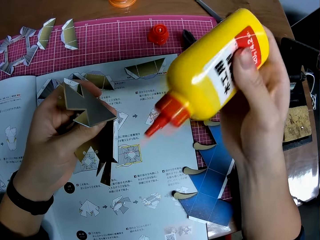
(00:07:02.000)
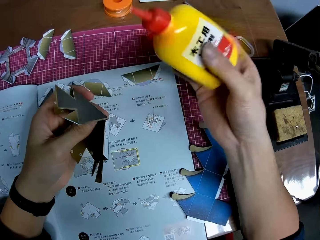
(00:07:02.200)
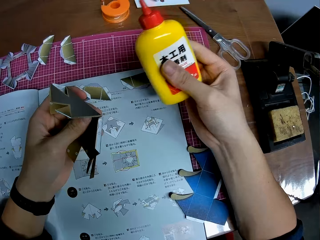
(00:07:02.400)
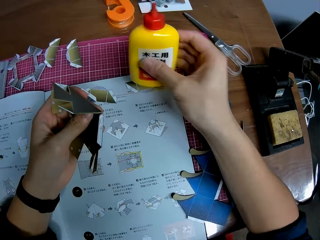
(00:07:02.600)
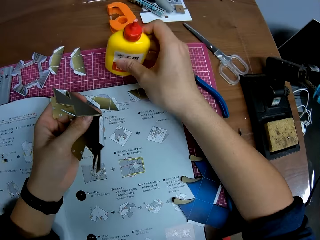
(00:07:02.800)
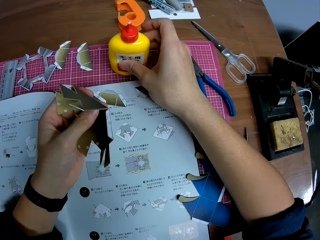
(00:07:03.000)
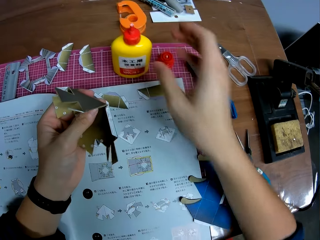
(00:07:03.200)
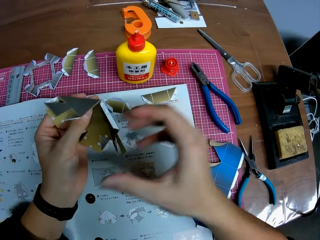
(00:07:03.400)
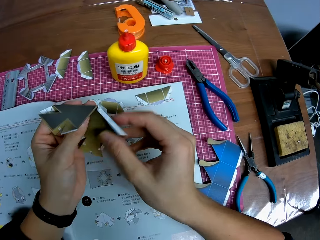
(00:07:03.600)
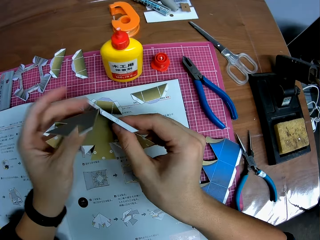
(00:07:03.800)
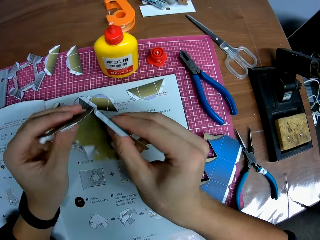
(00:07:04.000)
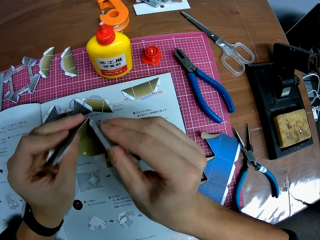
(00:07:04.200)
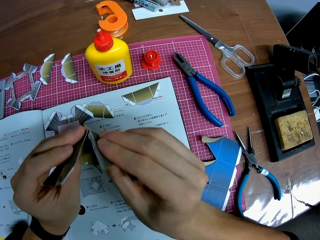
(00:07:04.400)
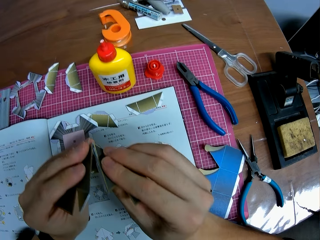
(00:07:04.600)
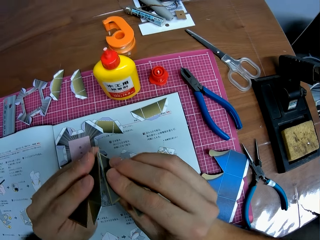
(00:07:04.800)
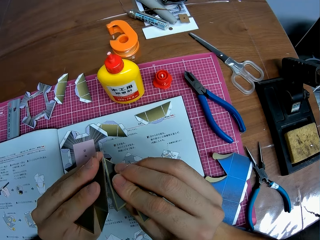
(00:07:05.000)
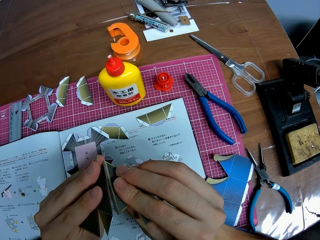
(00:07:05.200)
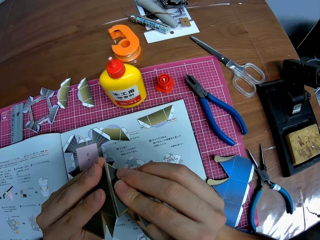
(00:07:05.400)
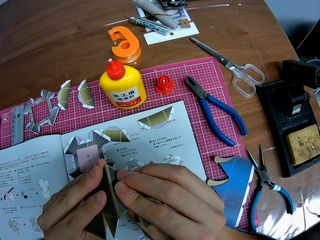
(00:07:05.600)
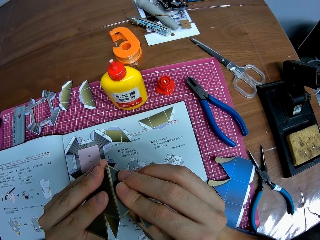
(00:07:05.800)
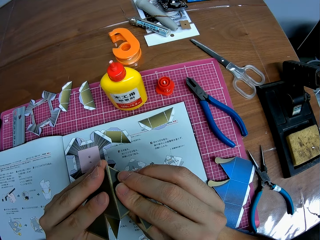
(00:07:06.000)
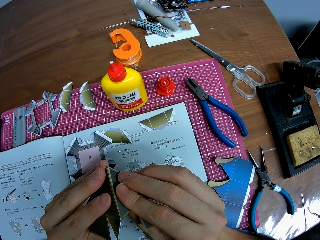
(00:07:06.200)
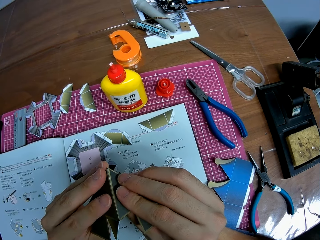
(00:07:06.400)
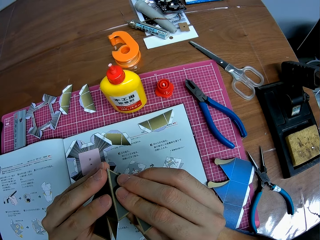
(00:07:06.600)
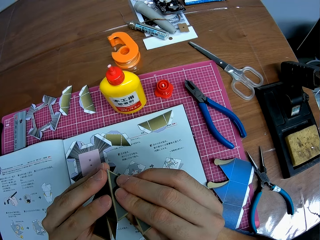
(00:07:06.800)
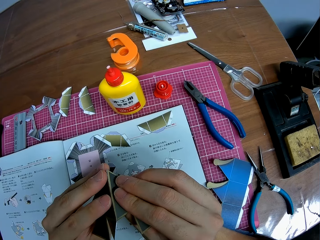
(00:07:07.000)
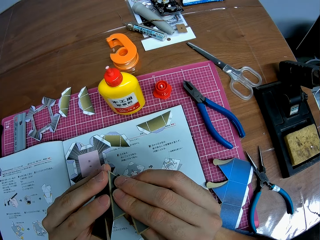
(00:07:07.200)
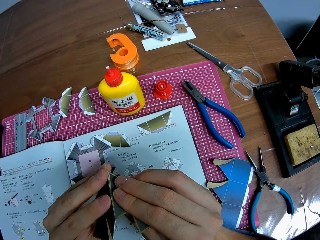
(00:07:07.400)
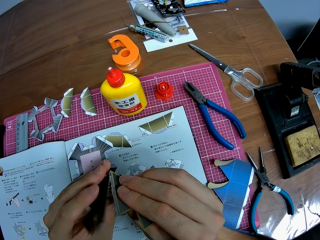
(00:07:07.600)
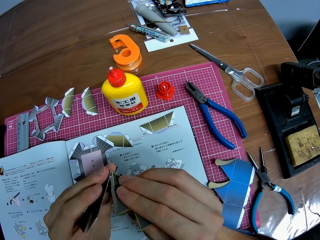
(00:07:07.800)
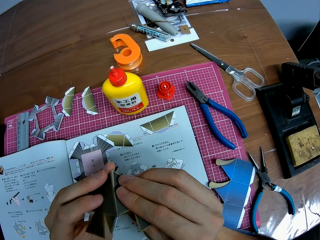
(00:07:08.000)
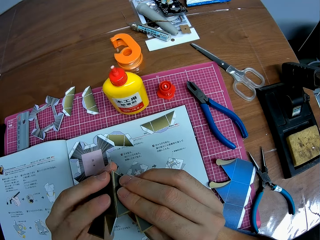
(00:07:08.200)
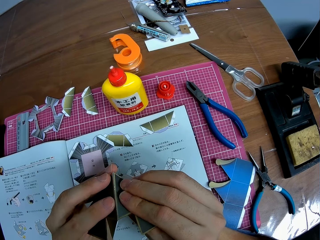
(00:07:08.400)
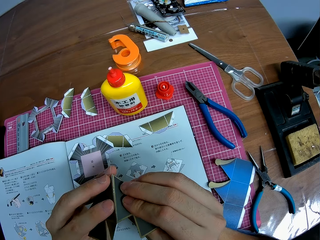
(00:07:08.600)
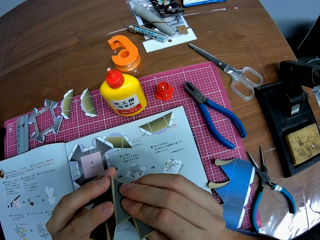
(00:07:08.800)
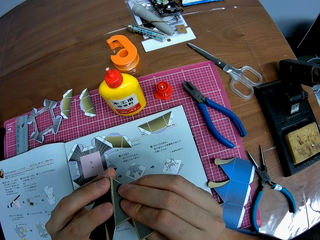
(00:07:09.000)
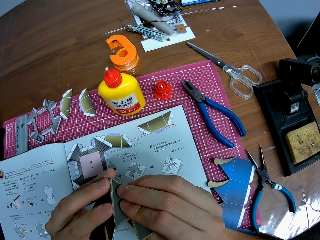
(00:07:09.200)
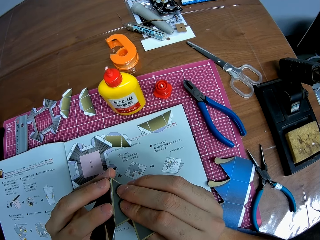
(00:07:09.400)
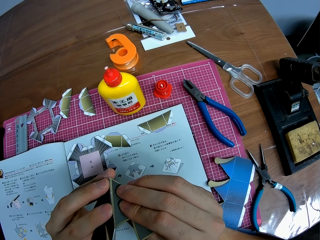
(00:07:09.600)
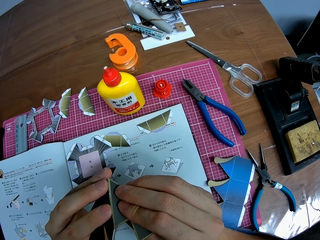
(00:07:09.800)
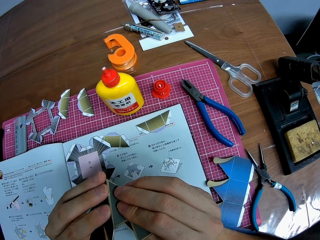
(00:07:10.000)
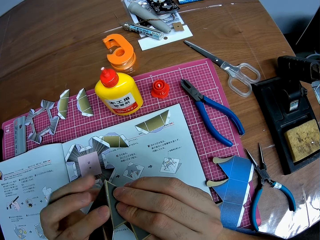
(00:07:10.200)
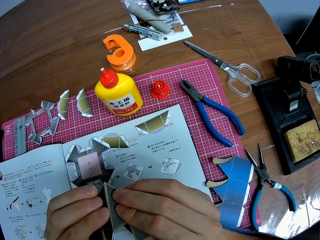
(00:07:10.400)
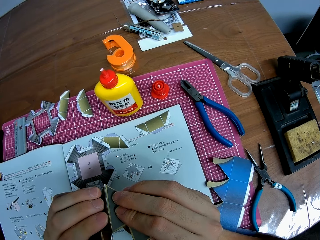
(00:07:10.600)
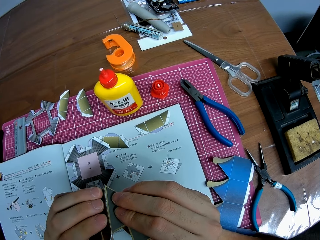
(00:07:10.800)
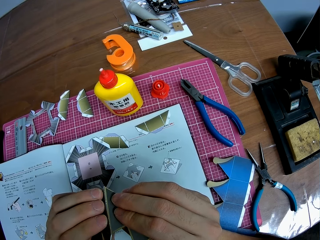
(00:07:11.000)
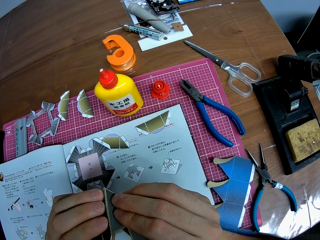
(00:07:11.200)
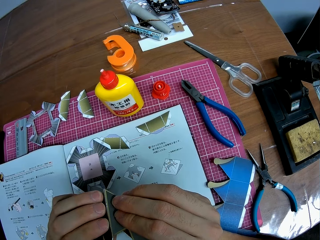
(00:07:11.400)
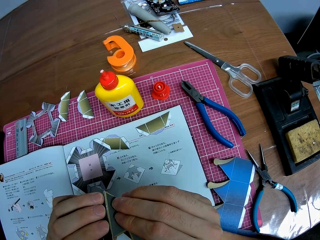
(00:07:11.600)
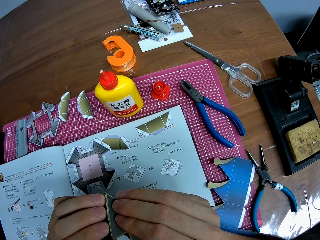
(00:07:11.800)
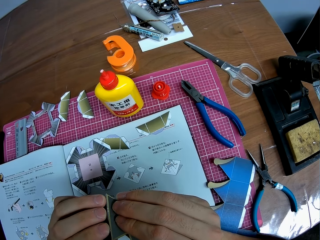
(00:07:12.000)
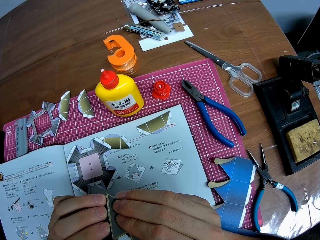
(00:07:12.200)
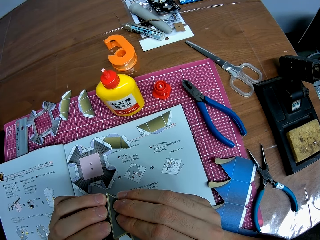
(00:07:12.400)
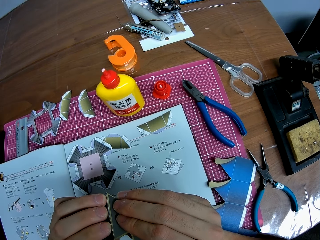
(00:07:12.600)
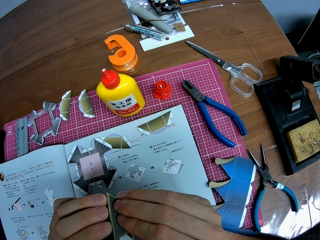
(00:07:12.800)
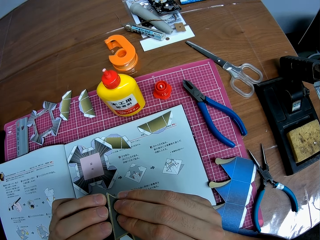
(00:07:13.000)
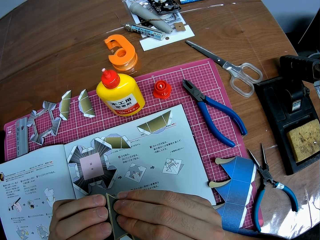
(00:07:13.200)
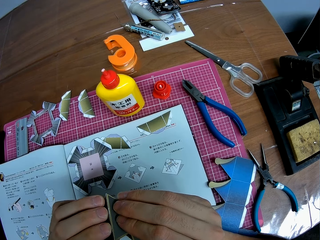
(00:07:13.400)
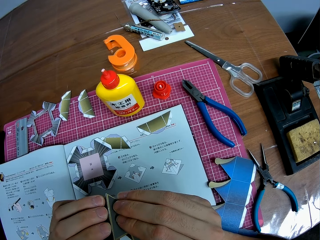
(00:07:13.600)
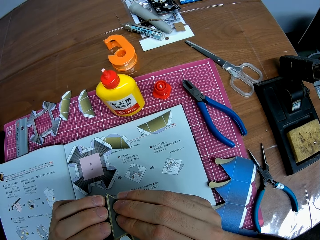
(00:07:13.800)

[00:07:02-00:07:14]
The camera wearer puts down the glue bottle. They glue the part and the body of the craft together.

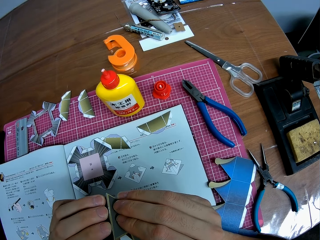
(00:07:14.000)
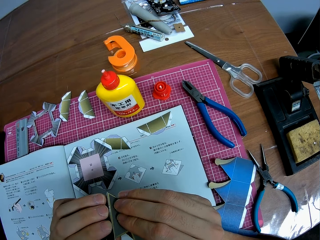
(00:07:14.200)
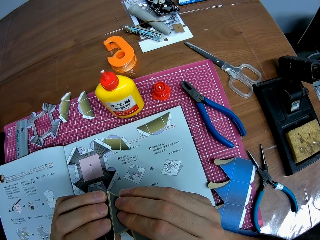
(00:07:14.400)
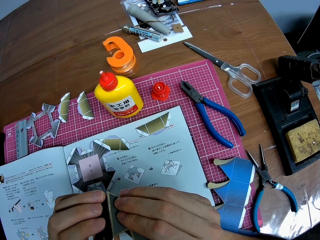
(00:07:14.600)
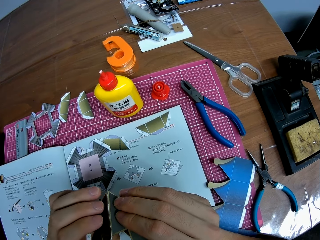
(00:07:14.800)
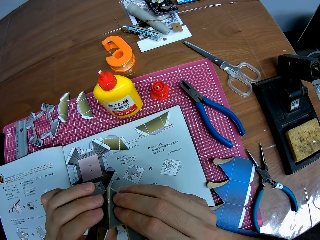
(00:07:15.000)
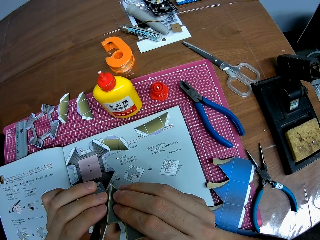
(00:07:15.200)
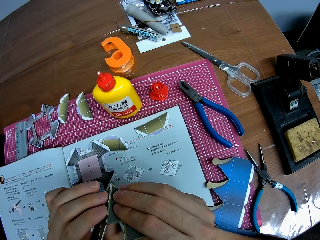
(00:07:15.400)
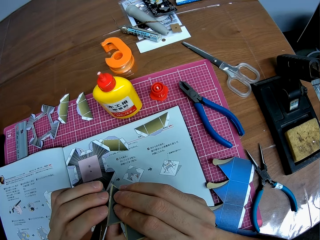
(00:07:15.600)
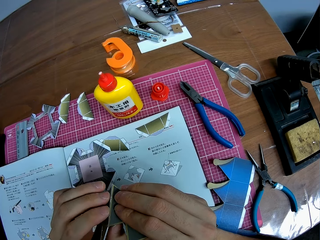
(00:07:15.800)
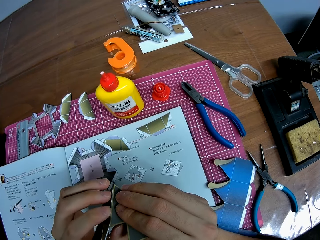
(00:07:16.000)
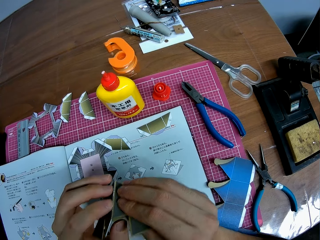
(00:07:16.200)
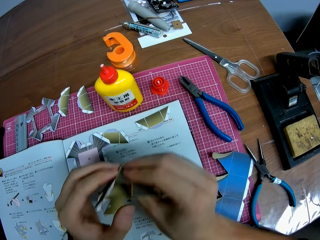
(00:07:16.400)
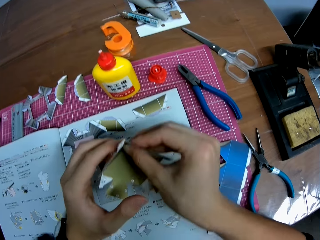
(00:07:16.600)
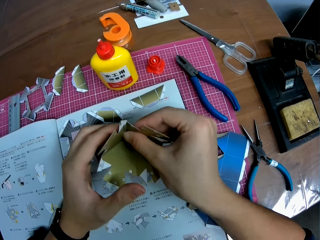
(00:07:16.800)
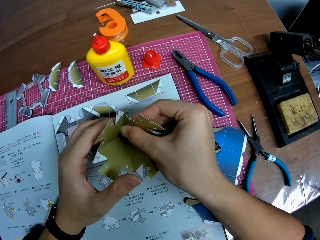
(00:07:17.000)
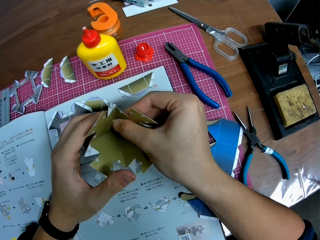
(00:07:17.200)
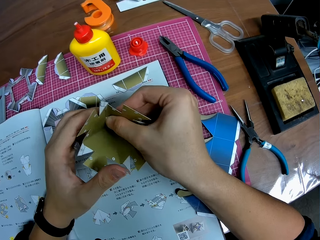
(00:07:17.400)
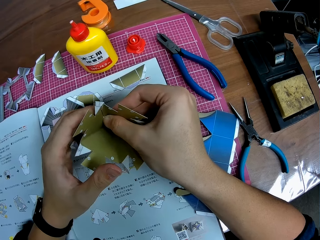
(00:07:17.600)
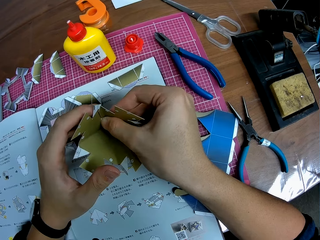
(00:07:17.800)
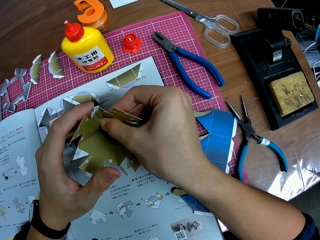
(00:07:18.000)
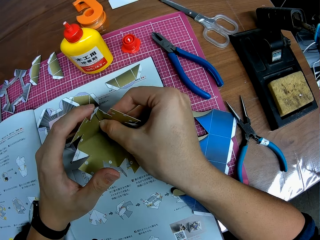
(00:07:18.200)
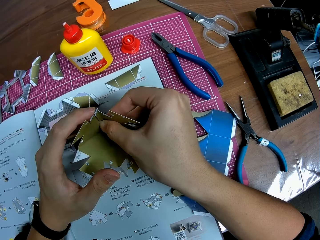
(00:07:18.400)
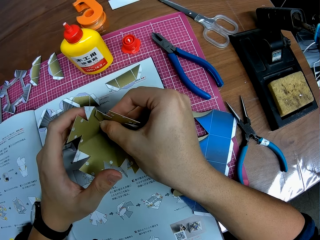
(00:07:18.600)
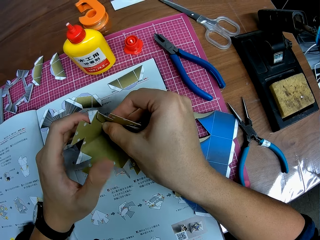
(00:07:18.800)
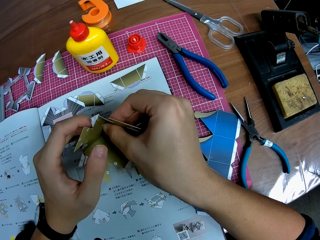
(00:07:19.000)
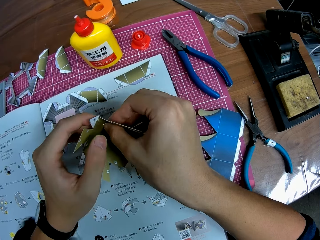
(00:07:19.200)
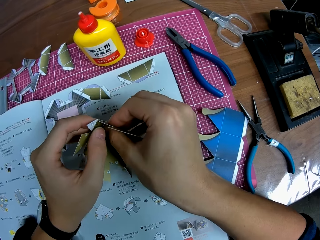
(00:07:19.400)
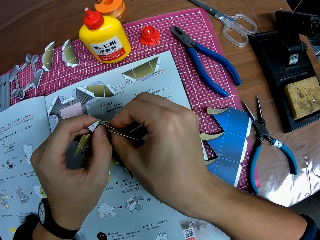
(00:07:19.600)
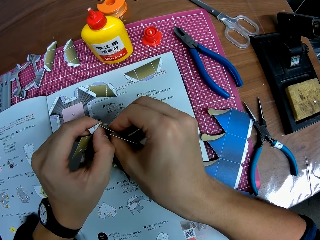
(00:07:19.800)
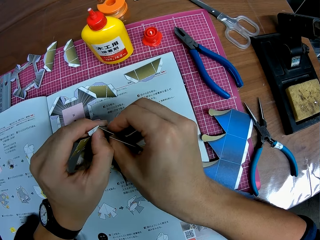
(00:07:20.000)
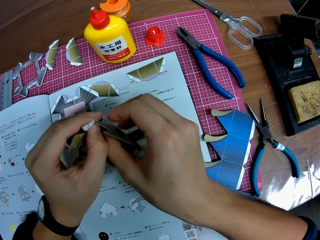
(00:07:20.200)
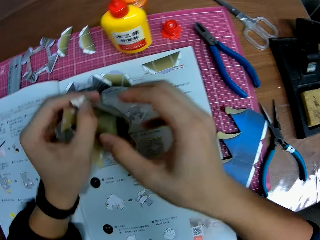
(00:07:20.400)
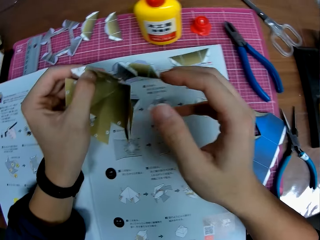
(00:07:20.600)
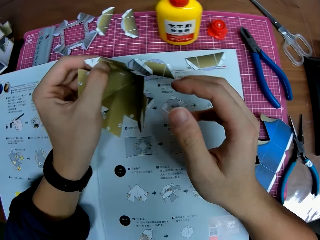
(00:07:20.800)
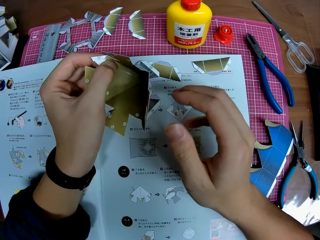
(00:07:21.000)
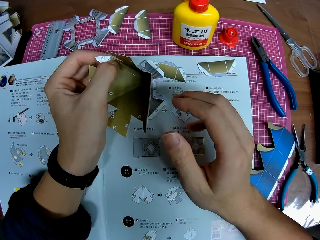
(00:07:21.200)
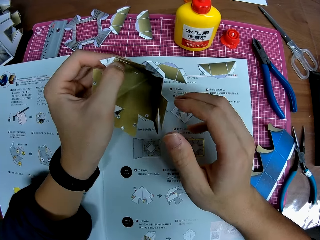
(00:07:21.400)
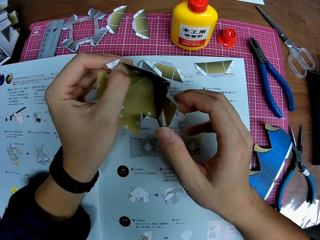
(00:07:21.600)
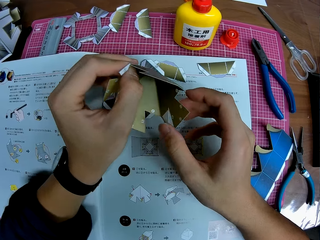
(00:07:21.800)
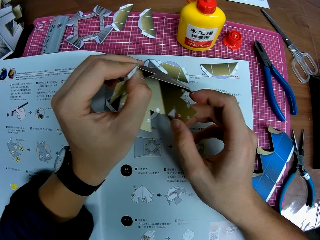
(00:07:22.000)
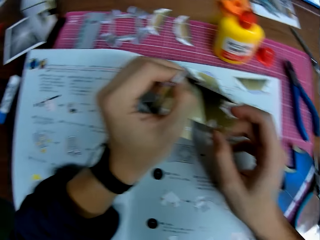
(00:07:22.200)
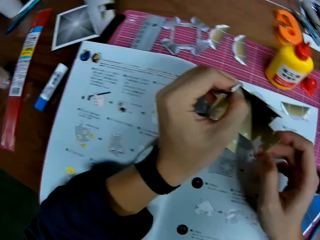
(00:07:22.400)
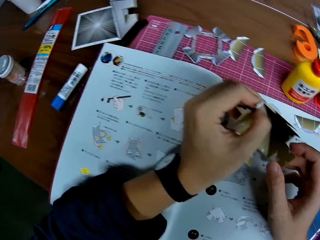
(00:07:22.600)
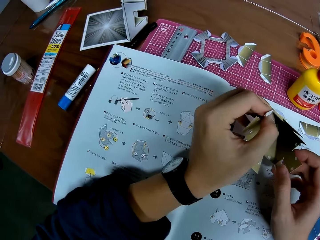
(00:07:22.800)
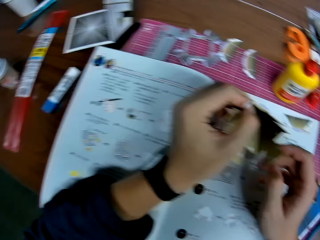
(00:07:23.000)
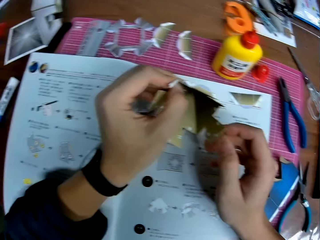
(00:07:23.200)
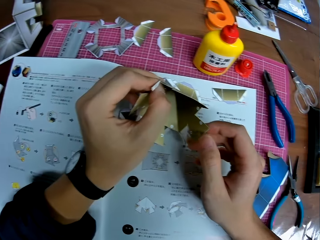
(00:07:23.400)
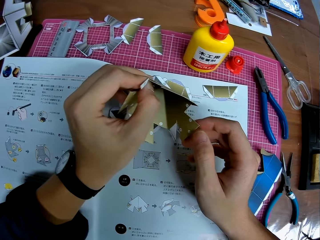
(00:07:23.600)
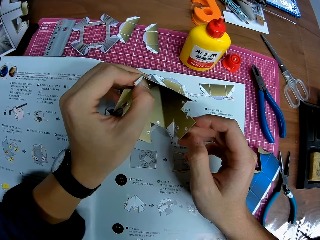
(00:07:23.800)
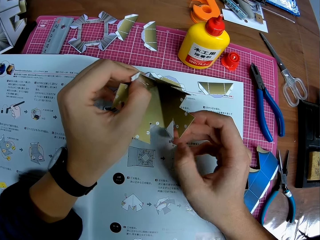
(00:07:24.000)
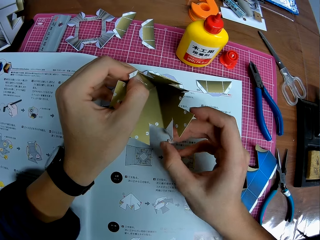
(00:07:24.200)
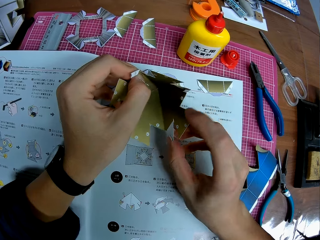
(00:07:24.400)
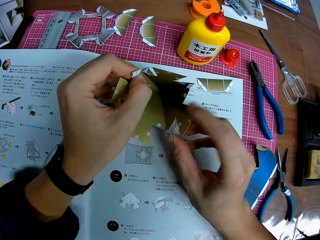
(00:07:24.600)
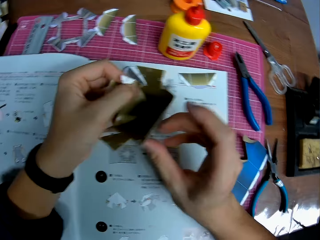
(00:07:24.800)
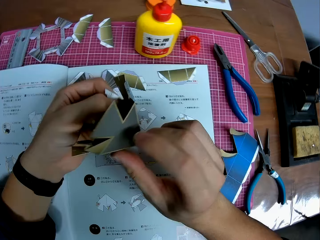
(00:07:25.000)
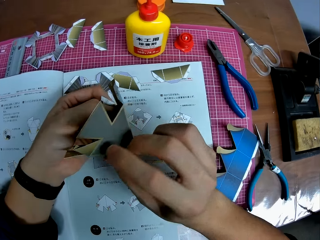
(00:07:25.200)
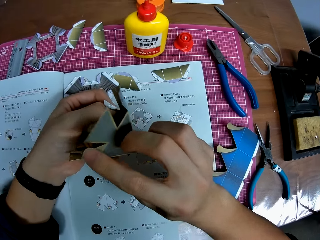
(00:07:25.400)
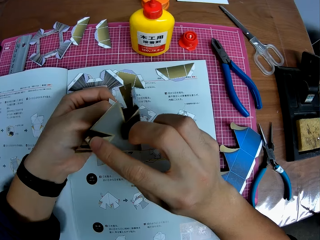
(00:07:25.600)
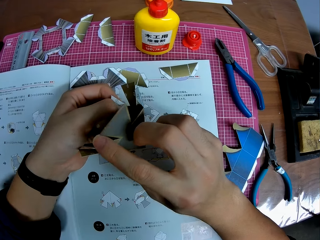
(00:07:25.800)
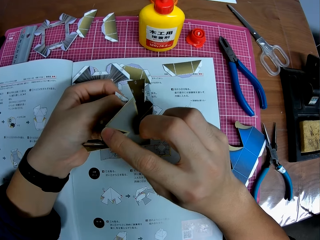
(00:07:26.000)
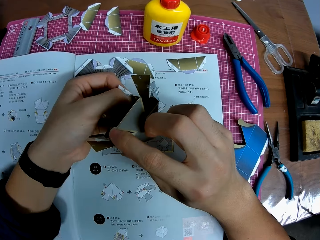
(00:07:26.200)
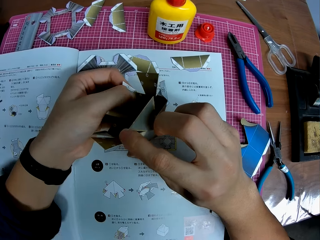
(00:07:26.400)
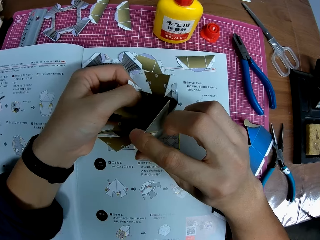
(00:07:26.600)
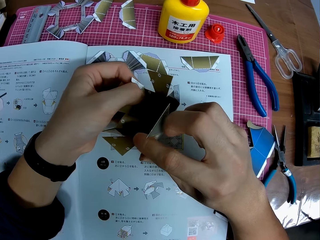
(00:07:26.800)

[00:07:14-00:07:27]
The camera wearer looks at the model paper. They hold the glued parts together. They rotate the model paper.
